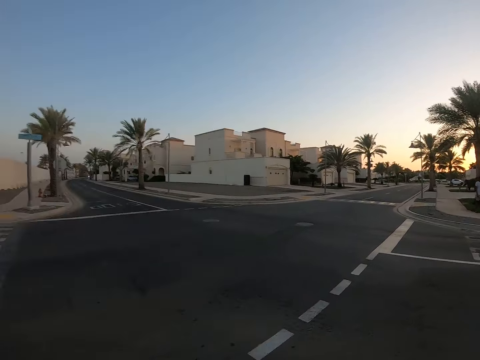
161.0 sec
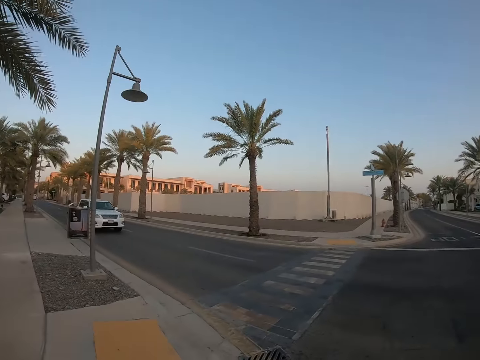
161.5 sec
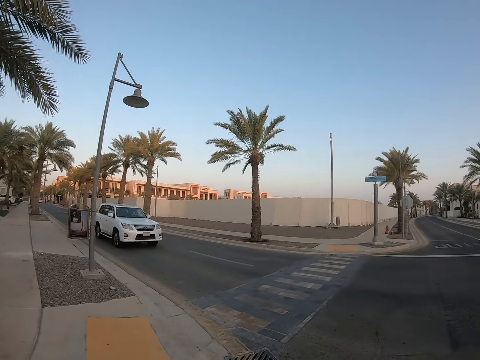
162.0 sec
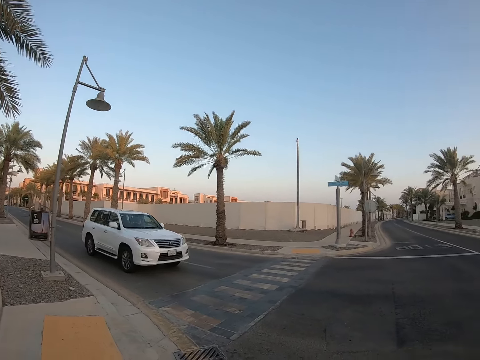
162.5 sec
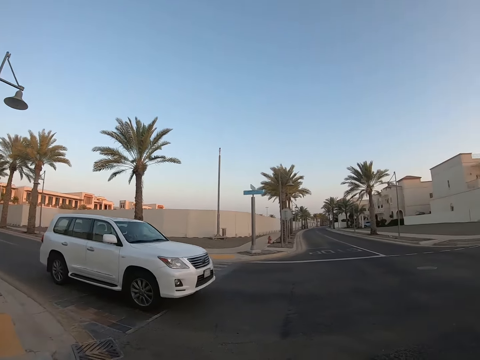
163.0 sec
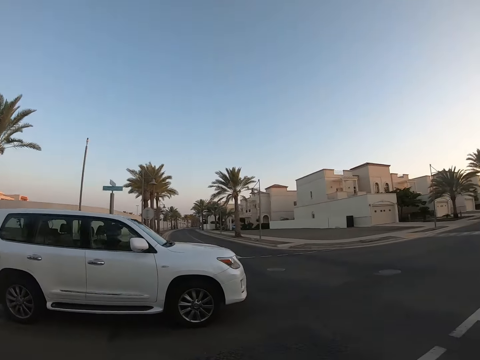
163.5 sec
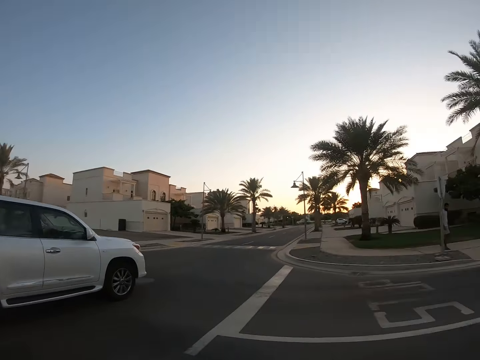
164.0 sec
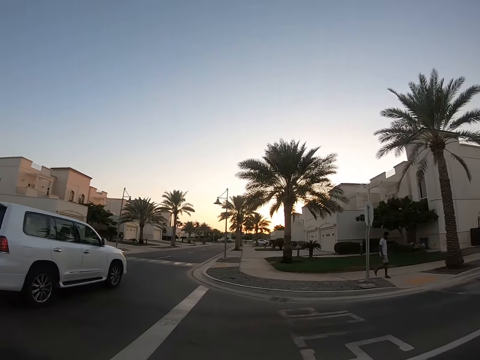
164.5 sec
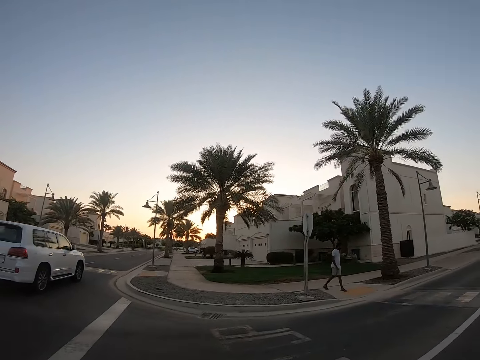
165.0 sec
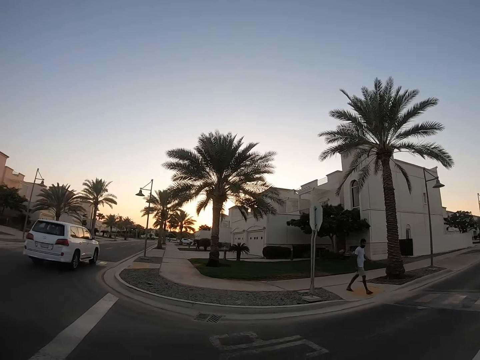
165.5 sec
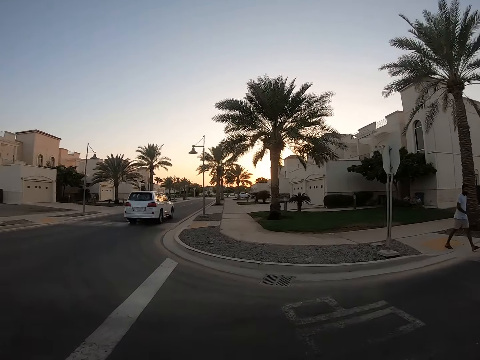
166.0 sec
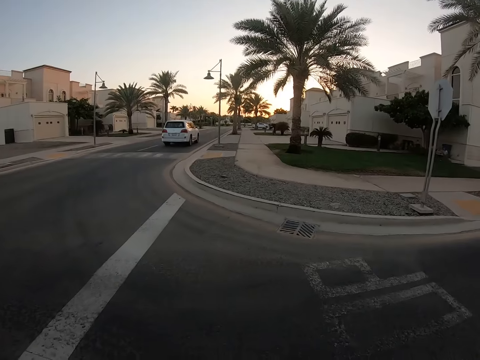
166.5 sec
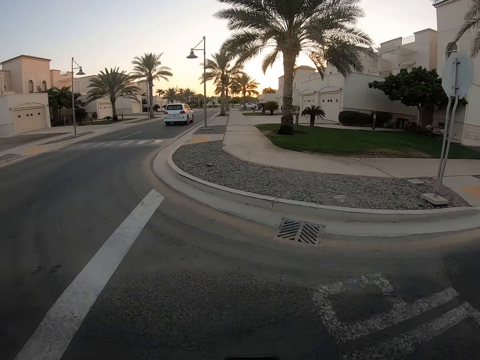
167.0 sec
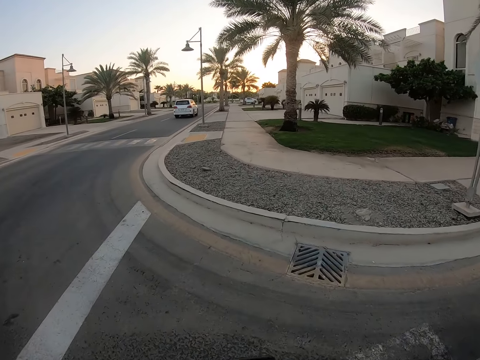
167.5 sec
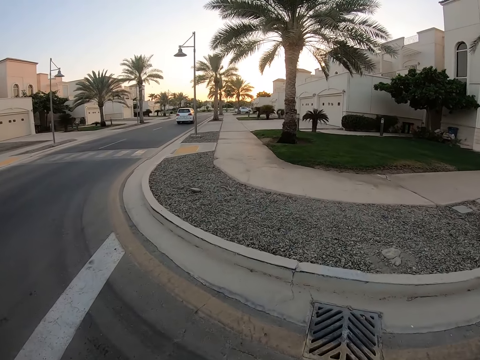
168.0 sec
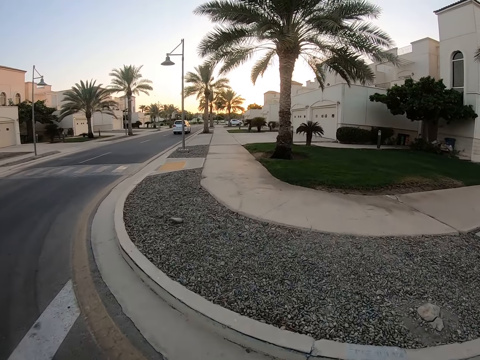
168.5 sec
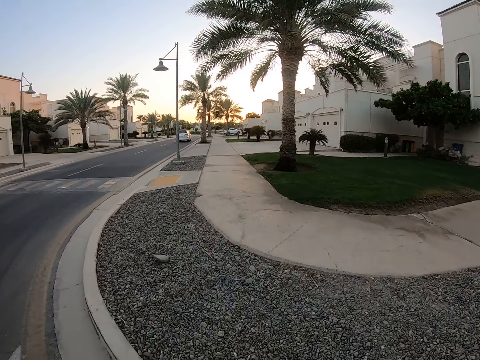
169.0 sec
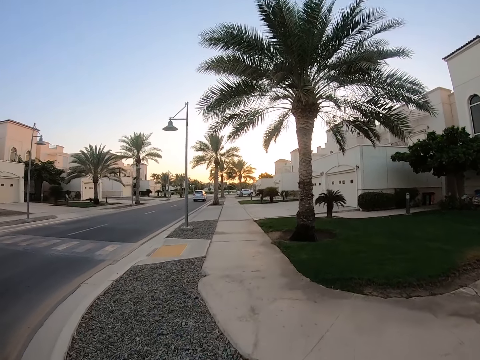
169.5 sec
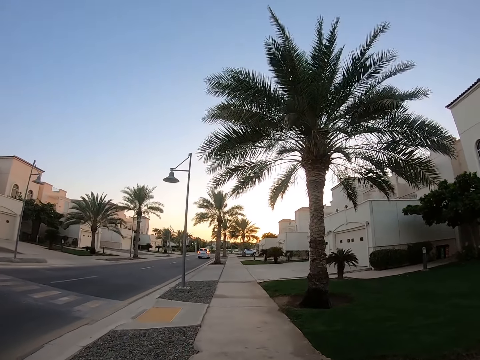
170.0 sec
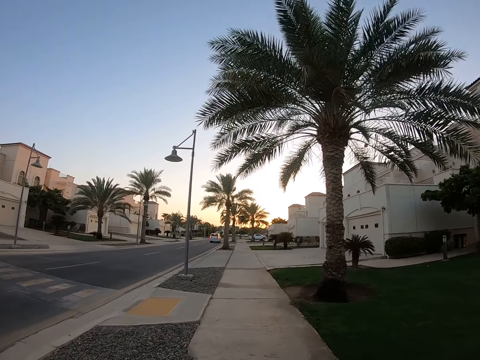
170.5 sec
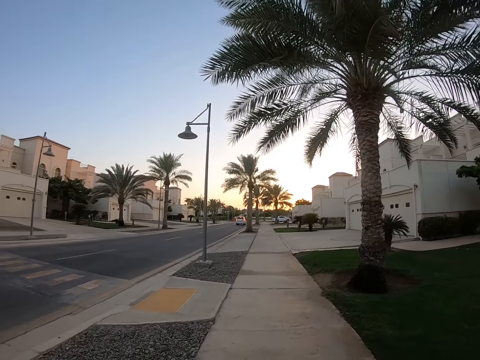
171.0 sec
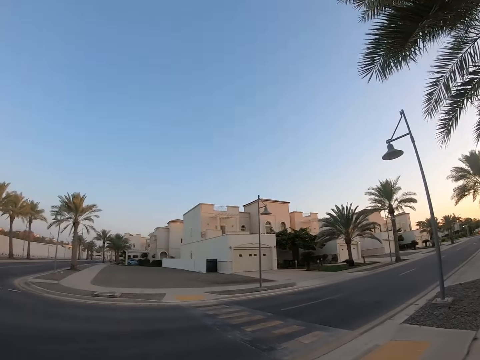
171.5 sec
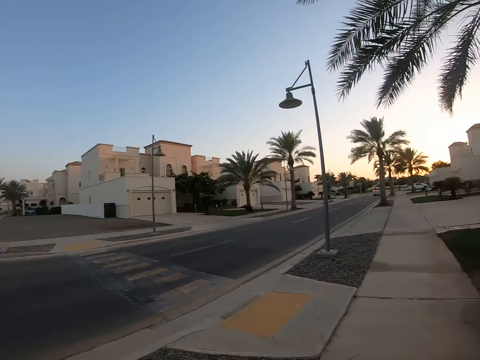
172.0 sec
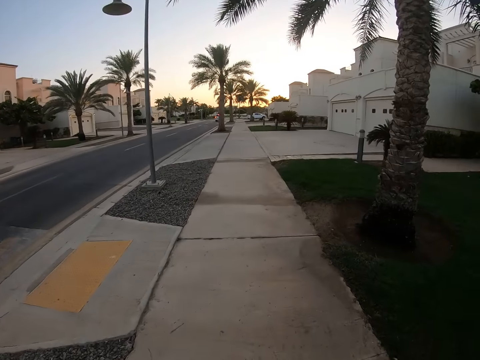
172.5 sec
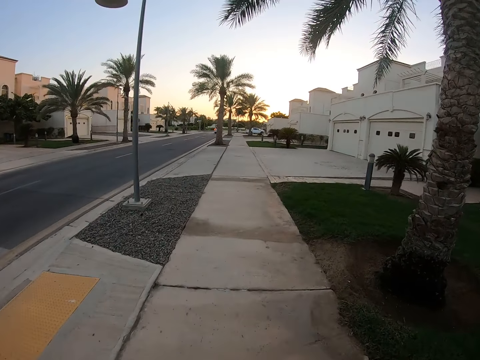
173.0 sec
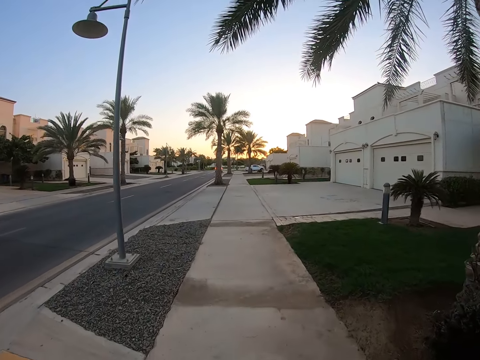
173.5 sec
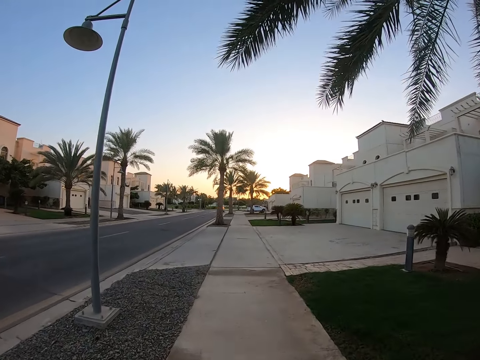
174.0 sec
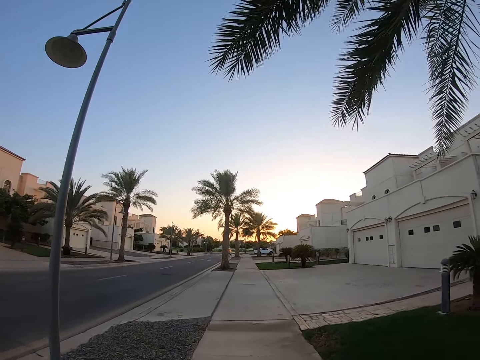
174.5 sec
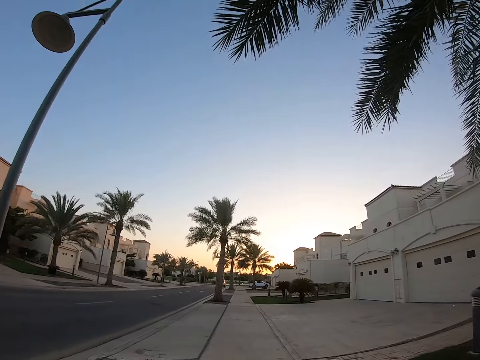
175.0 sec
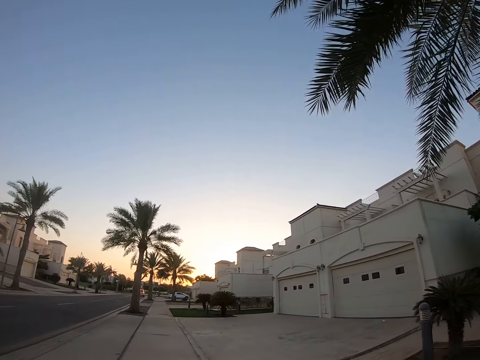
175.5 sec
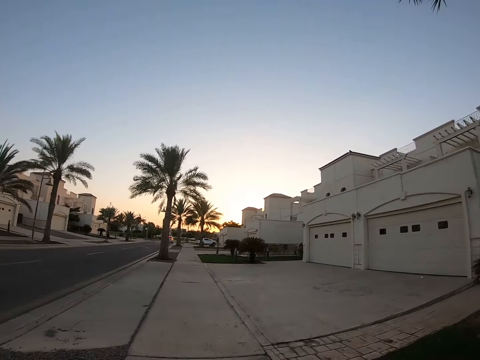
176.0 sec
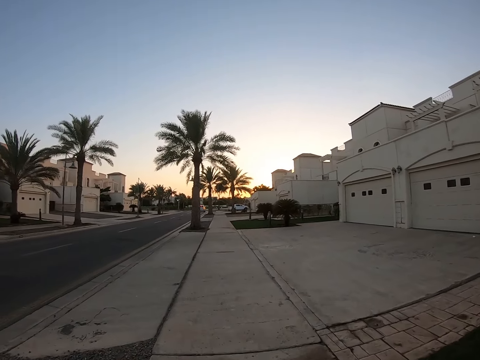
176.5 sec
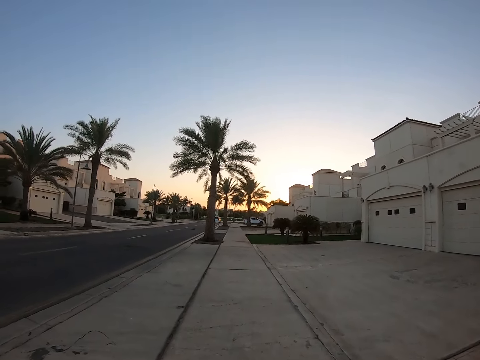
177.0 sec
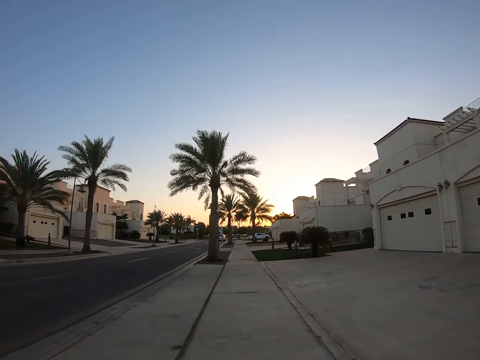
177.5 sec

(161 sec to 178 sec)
The camera wearer crosses the road. They walk around.

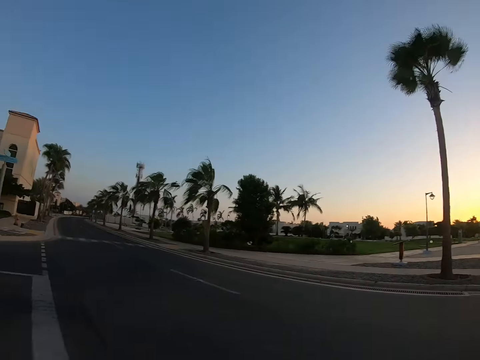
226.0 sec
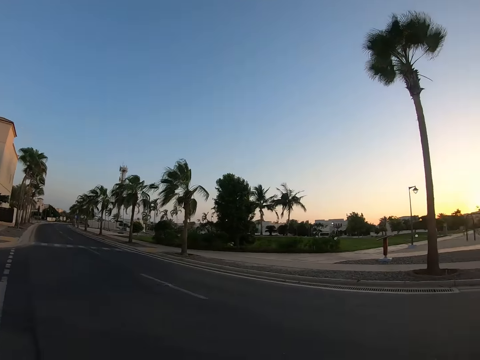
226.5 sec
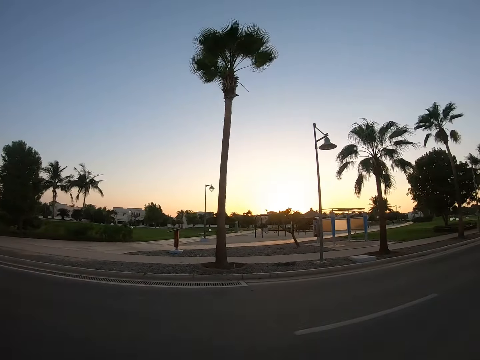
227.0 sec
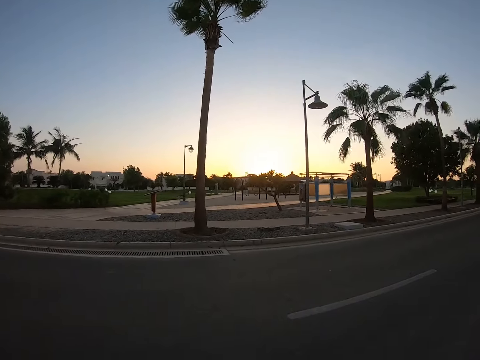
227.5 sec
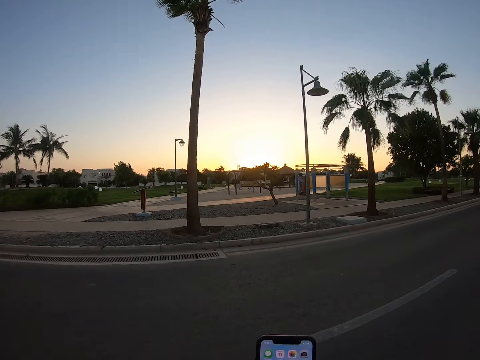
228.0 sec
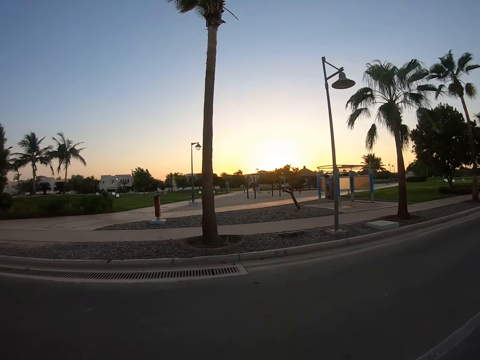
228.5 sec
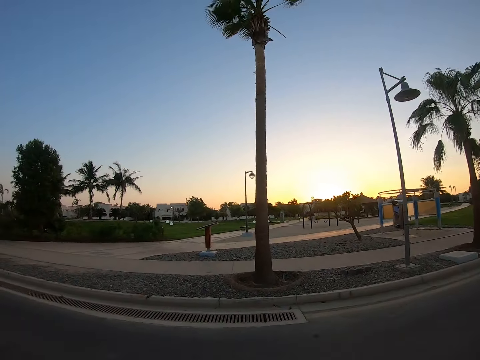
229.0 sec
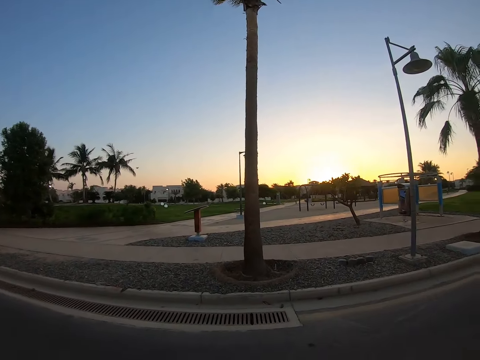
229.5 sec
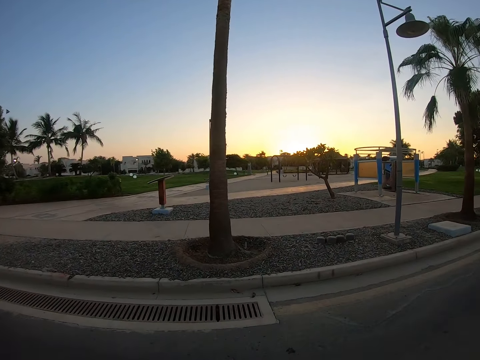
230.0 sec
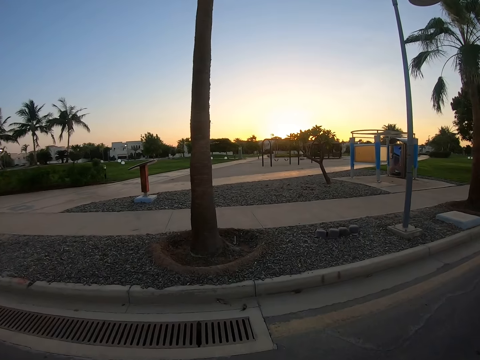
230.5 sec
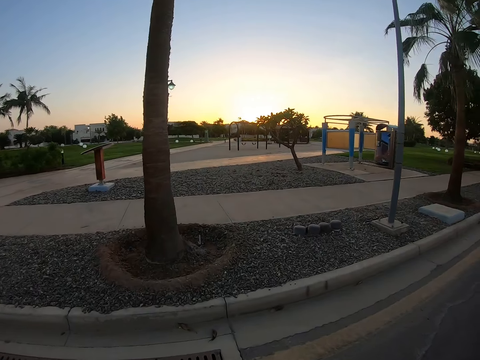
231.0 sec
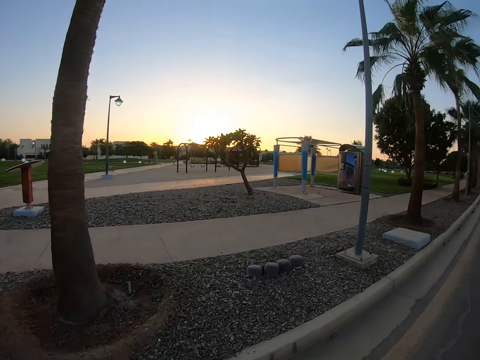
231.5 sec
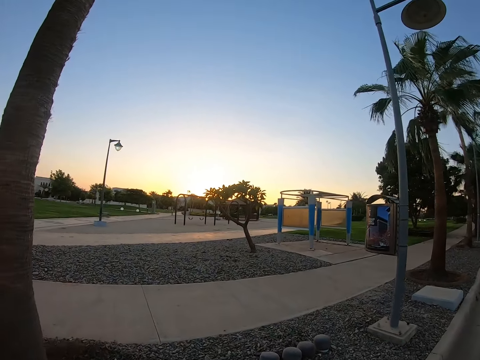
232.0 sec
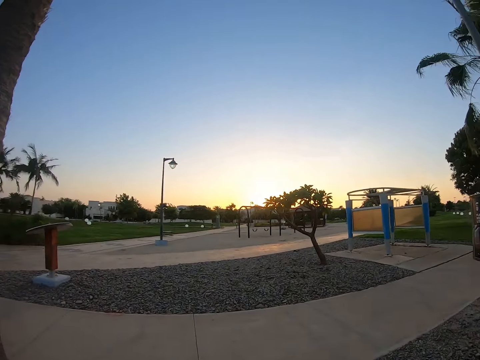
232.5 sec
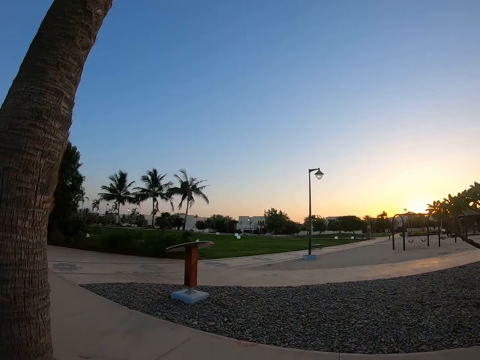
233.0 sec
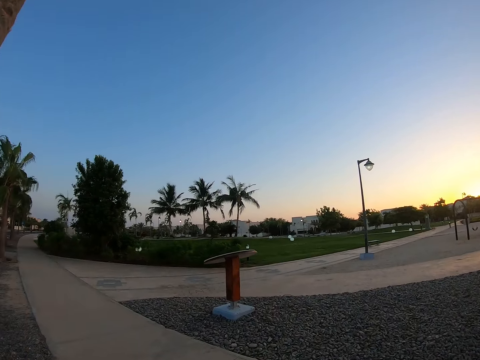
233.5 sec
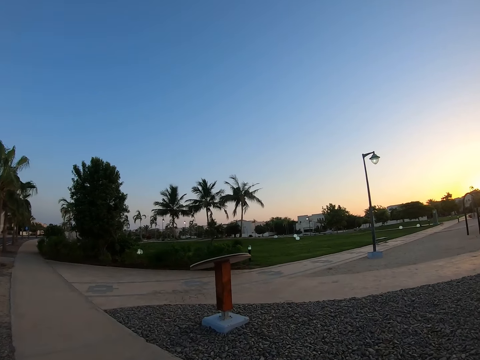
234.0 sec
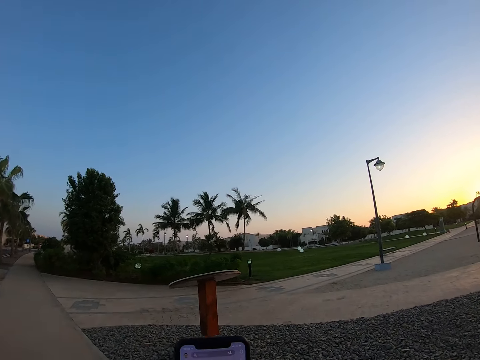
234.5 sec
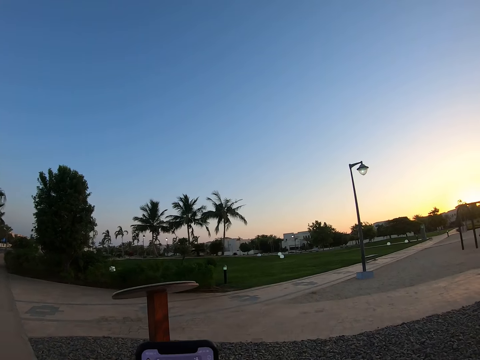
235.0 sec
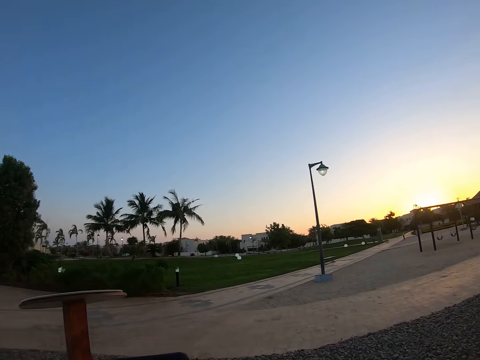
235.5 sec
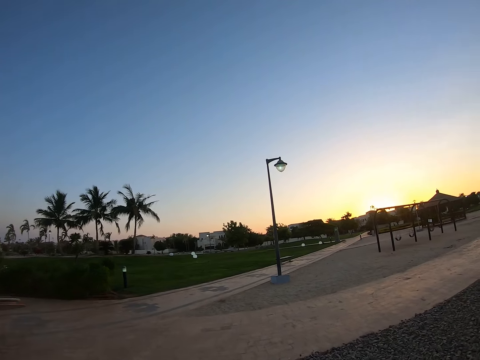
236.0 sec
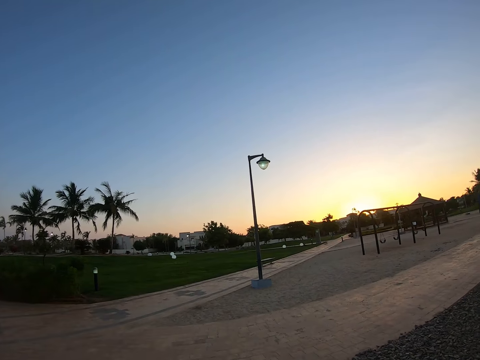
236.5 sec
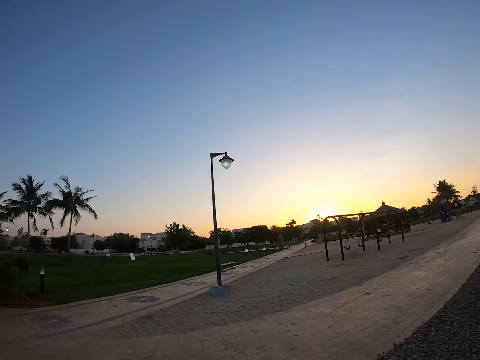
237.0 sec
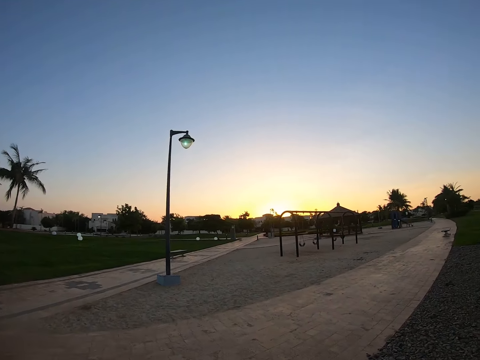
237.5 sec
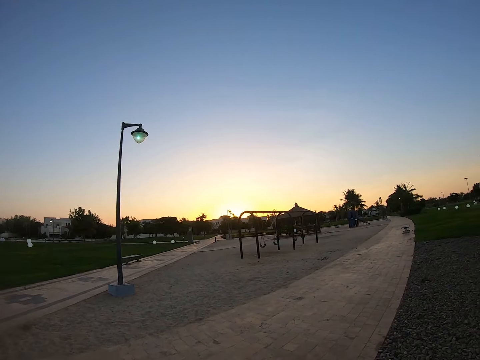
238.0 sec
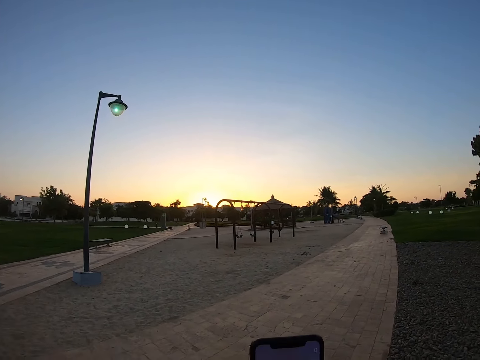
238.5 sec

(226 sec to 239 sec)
The camera wearer crosses the road. They walk around, operate the phone and walk around.
